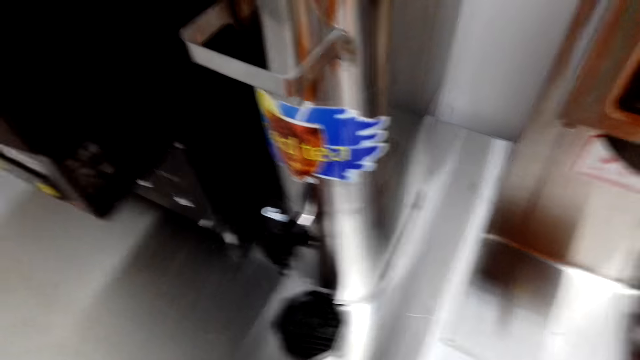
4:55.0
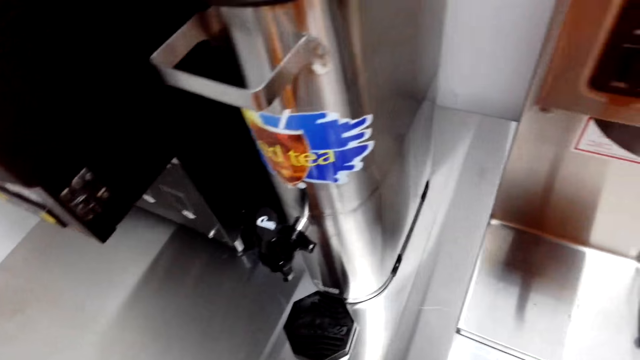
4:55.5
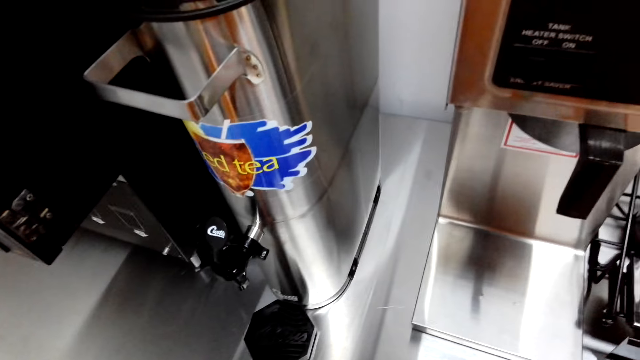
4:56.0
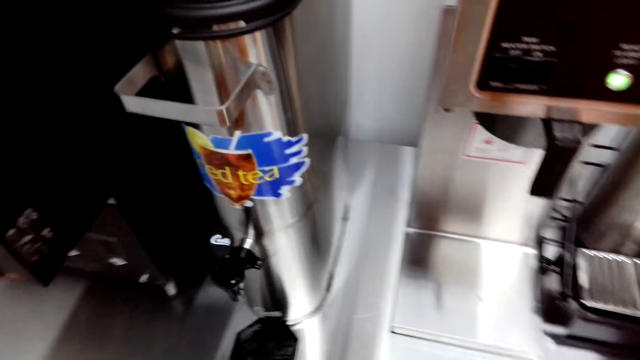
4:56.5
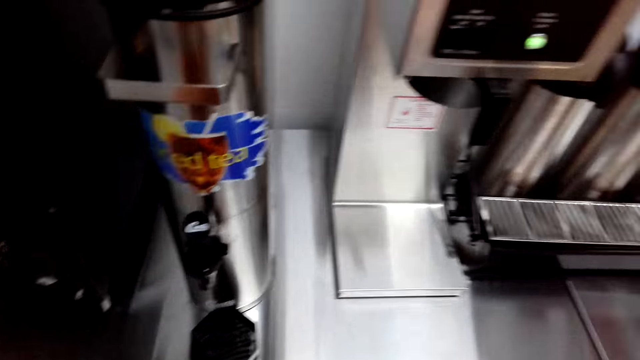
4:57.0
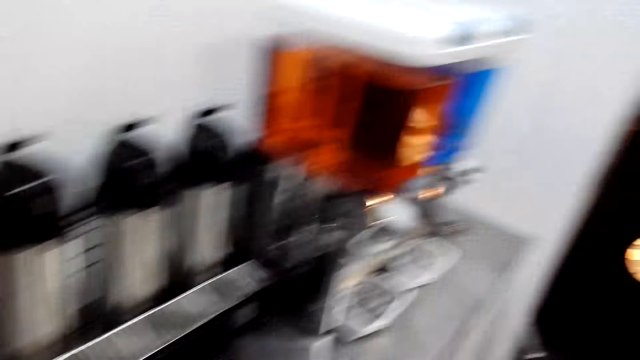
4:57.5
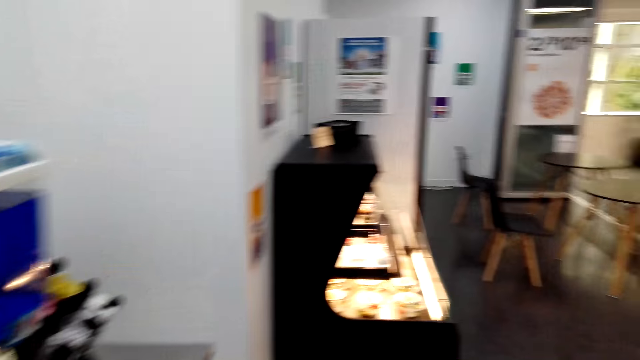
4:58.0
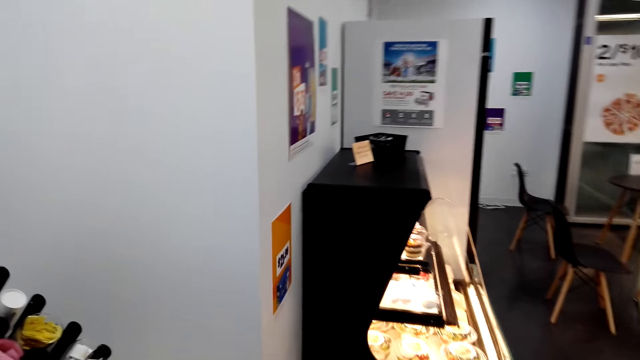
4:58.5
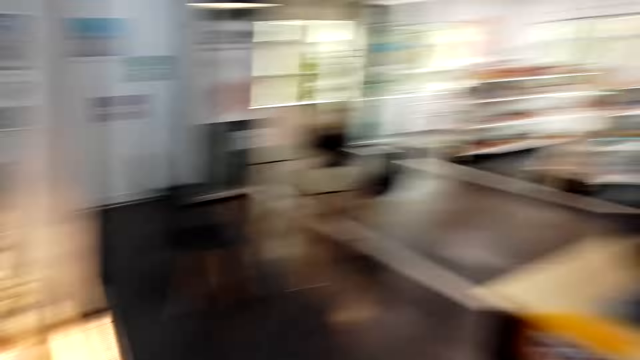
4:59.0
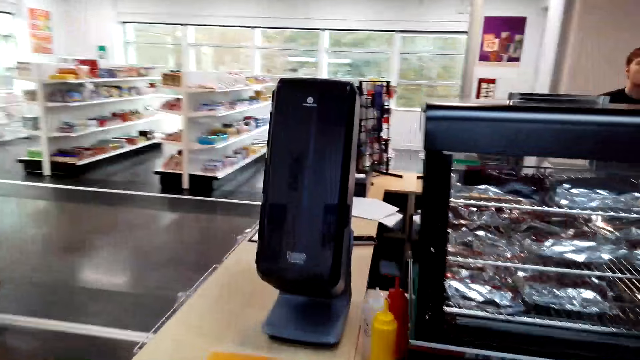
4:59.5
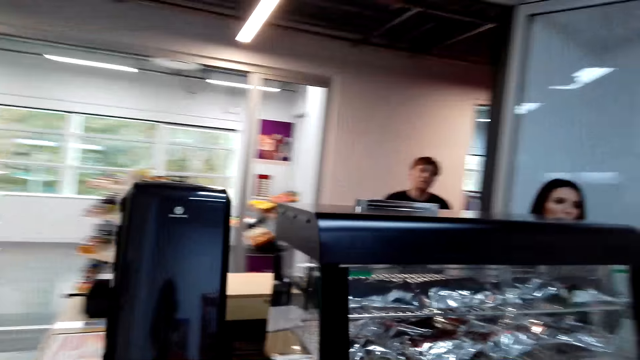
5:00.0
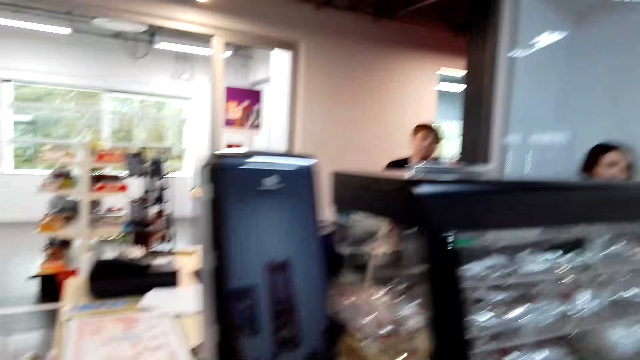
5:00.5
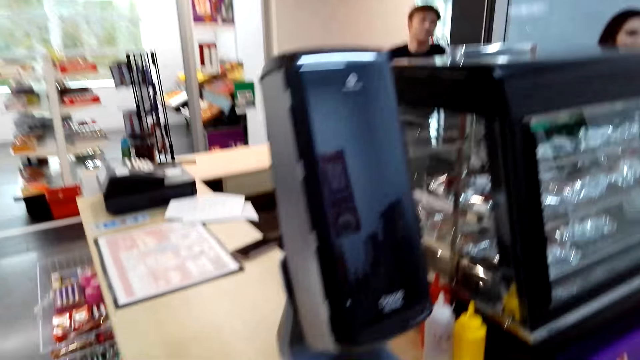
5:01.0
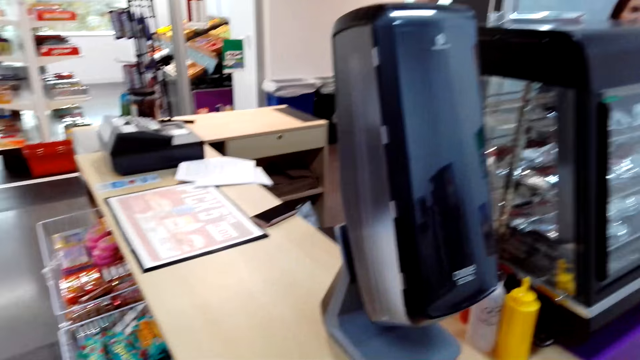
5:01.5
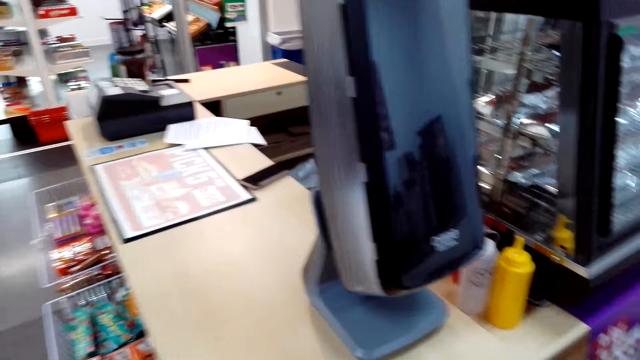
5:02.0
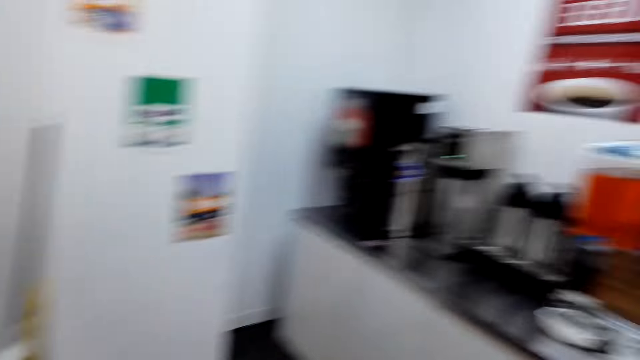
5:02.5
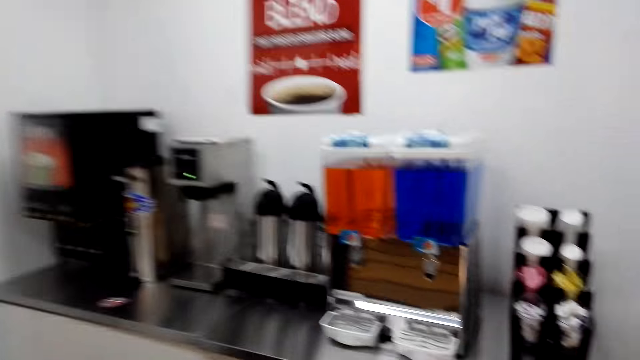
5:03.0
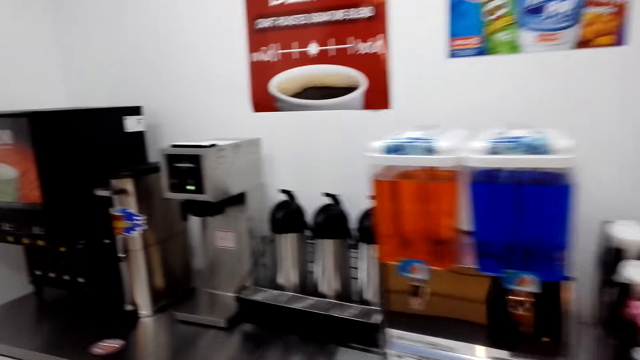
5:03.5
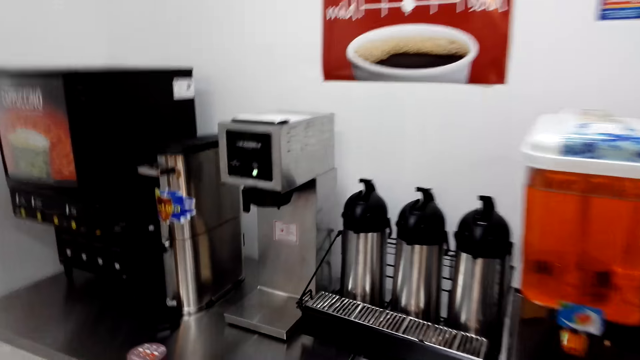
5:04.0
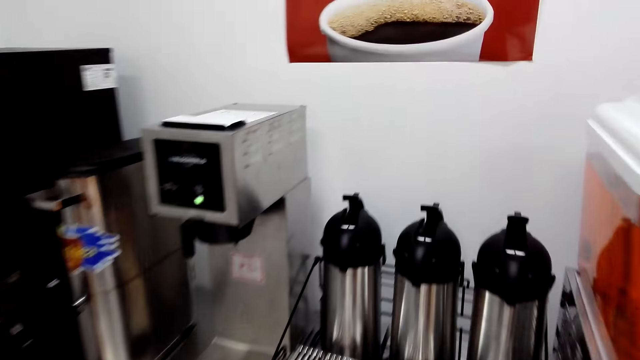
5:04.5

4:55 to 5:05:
The camera wearer walks around. They look around the store. A cashier talks with the camera wearer.

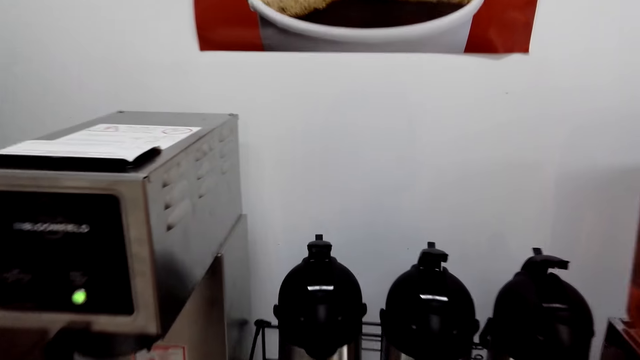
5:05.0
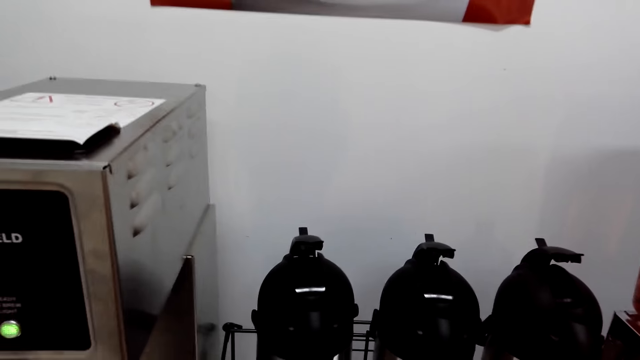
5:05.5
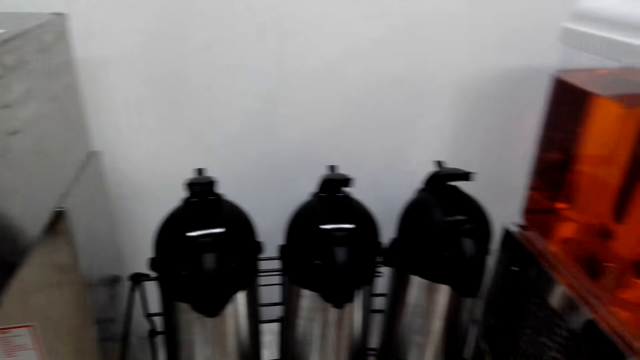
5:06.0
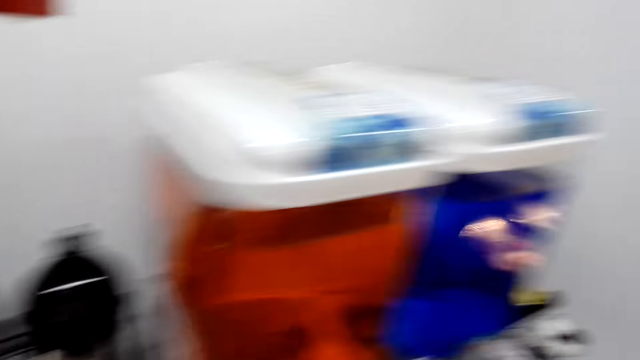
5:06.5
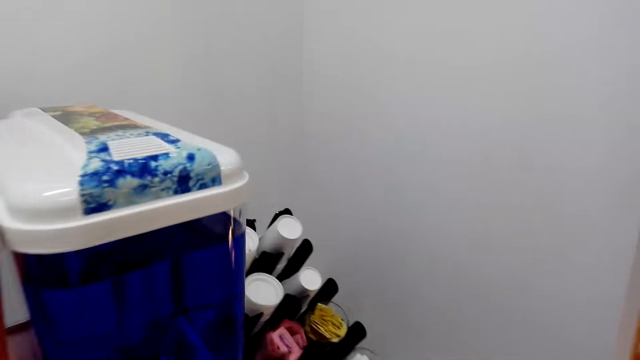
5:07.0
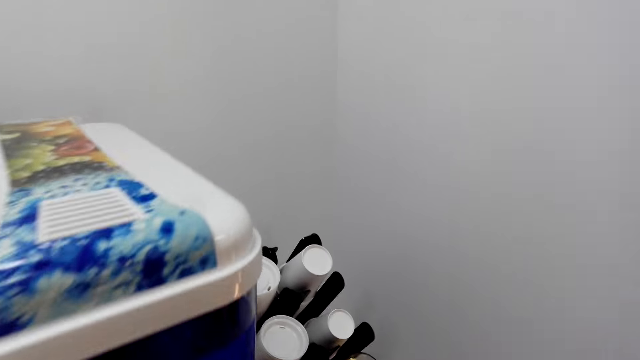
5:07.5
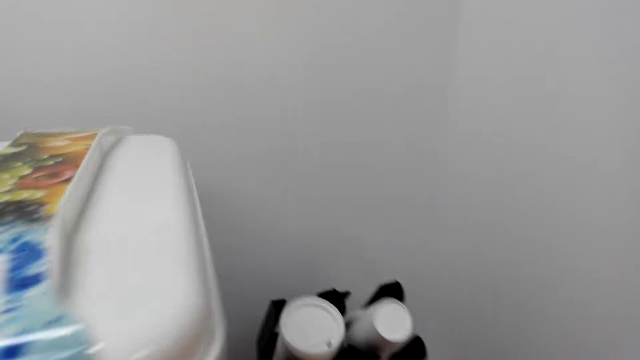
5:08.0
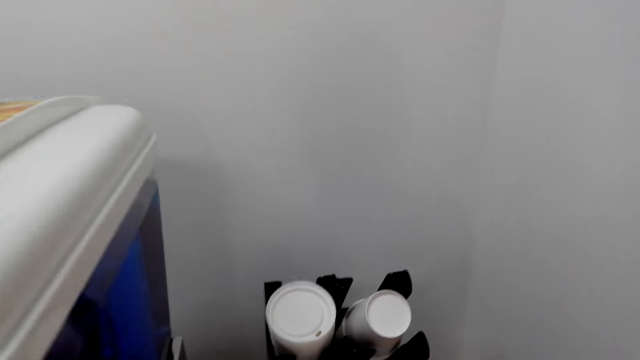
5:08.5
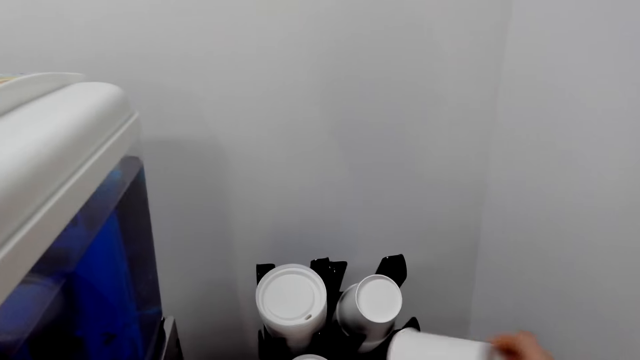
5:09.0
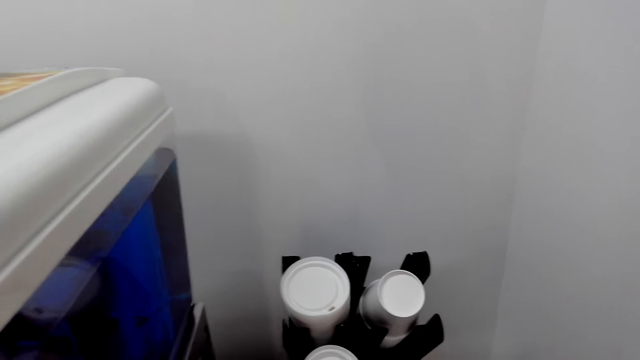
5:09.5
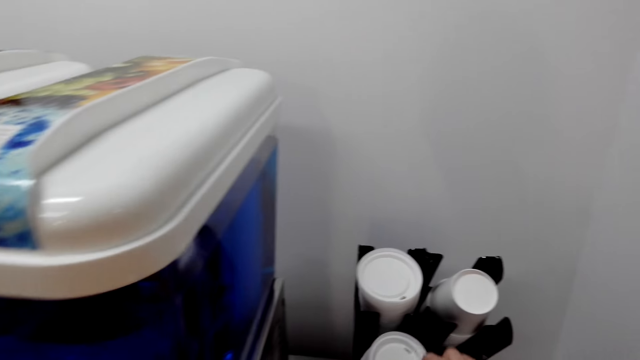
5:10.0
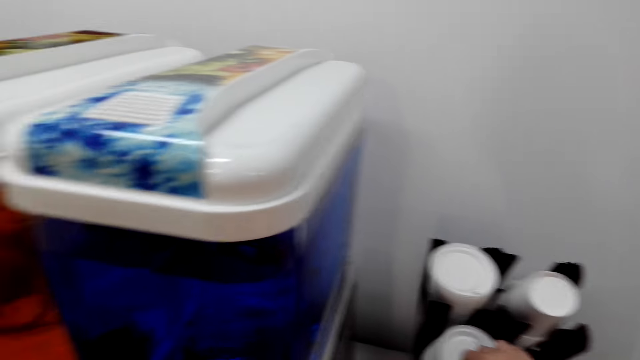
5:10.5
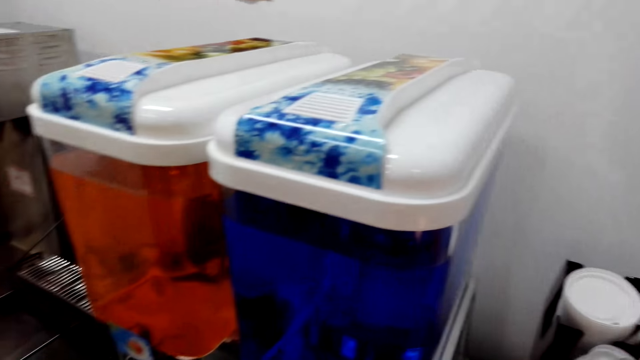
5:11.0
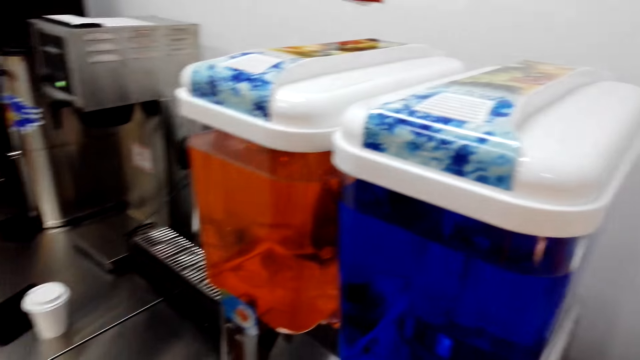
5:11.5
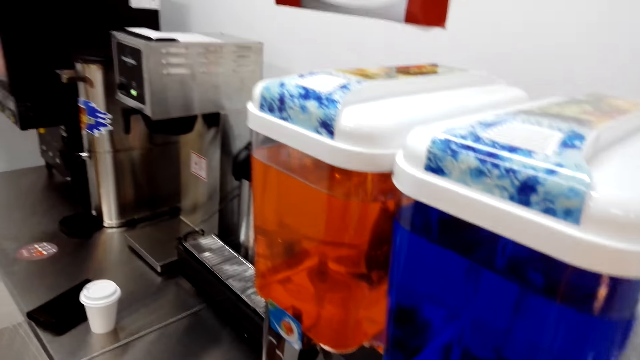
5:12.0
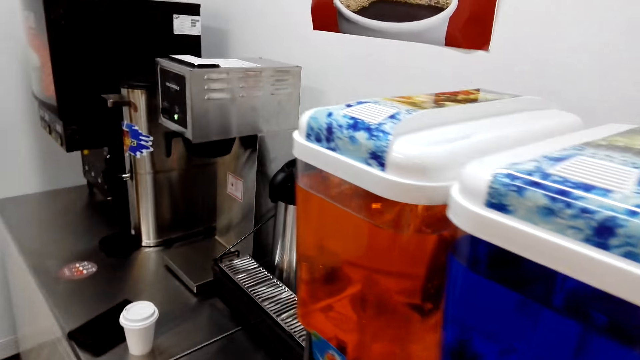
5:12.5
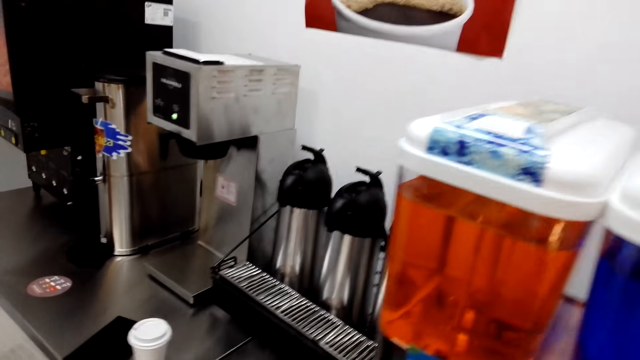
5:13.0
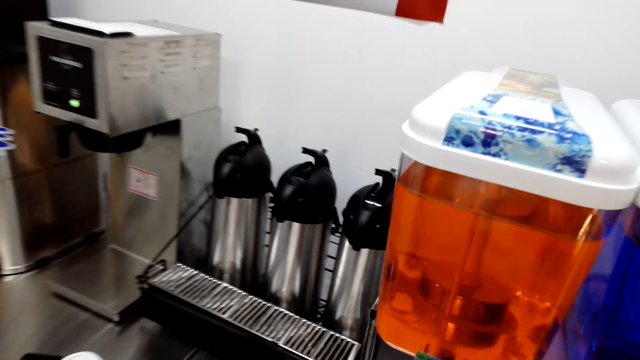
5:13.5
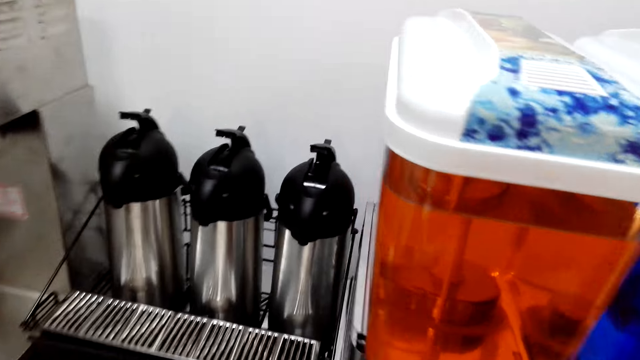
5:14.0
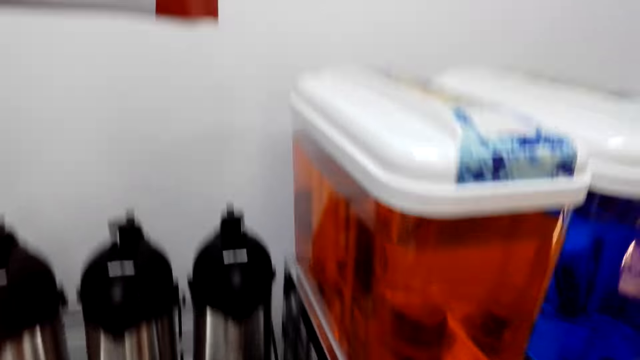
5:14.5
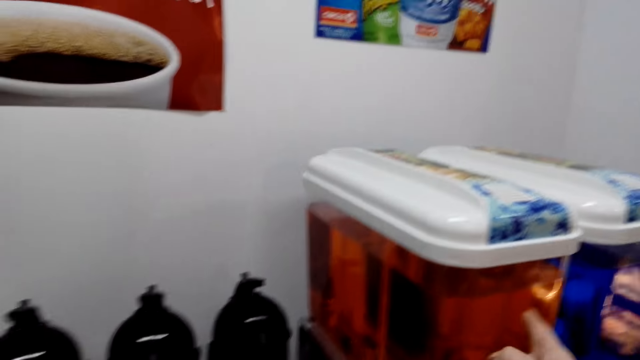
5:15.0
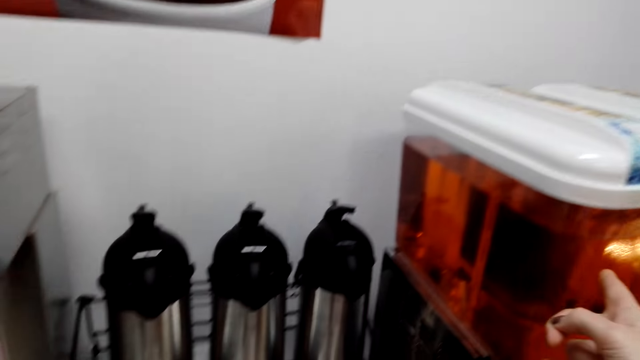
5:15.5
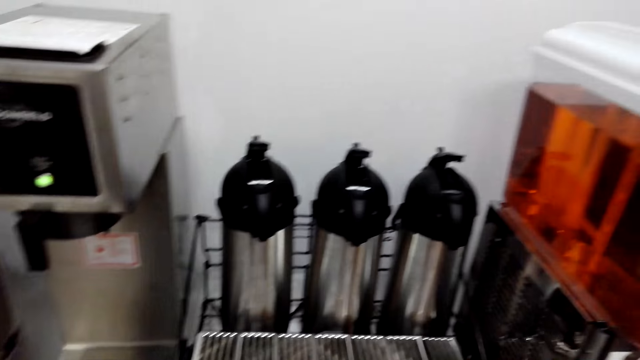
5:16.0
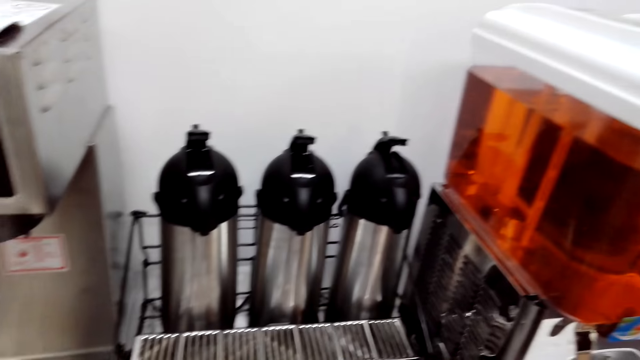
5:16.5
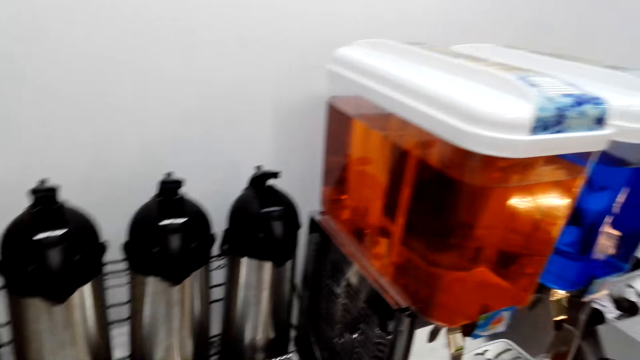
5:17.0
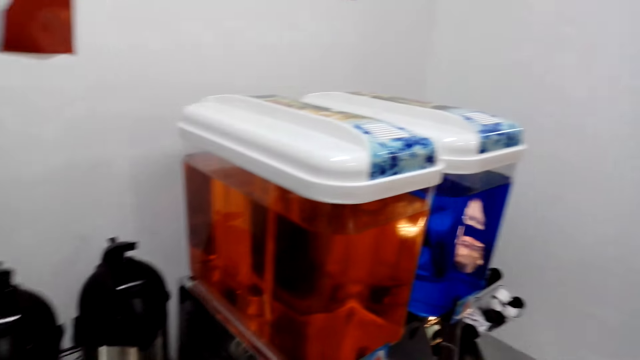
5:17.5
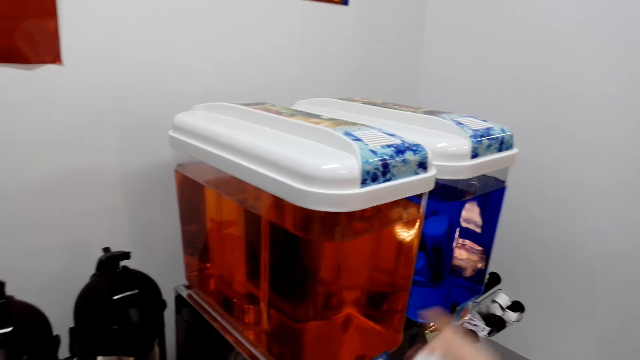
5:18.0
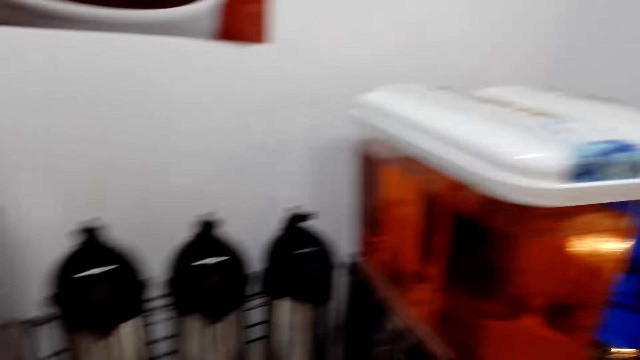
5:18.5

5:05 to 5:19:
The camera wearer picks up a plastic cup on the rack. They walk towards the coffee machine. They talk with a cashier and point at the dispenser.
